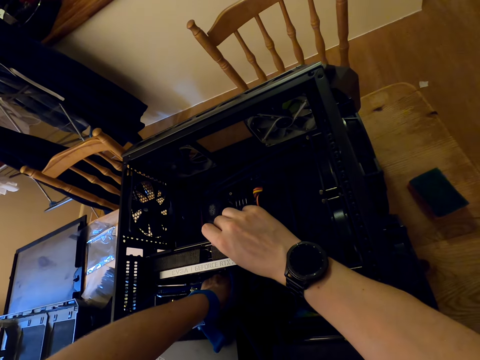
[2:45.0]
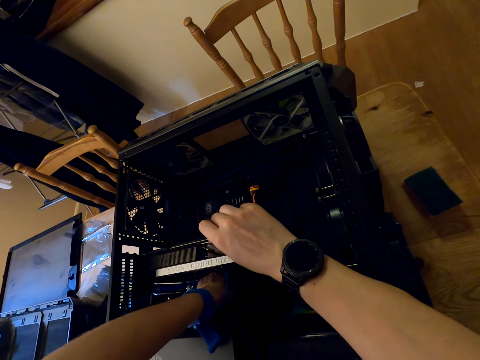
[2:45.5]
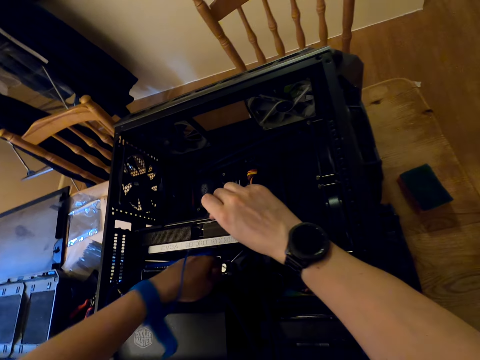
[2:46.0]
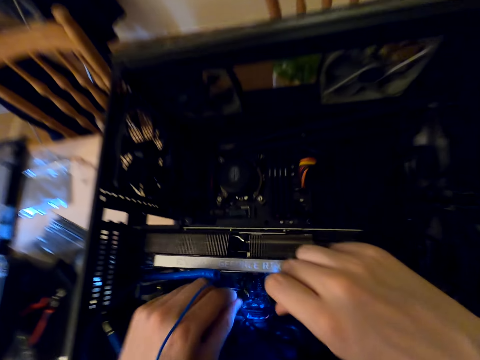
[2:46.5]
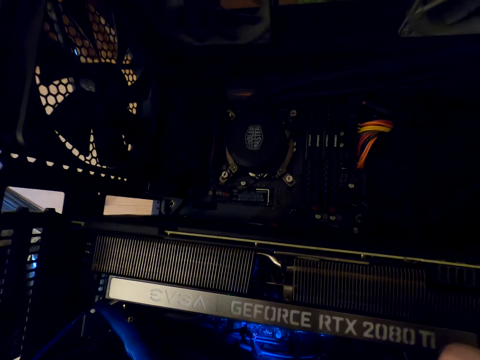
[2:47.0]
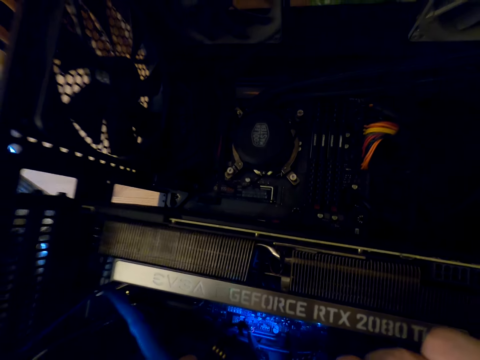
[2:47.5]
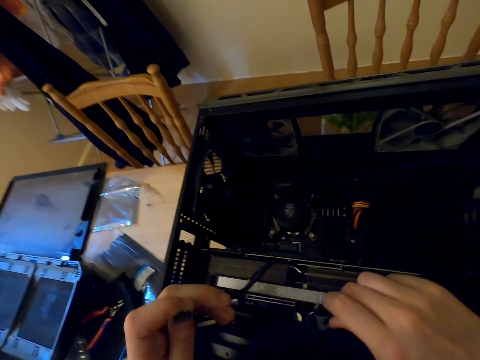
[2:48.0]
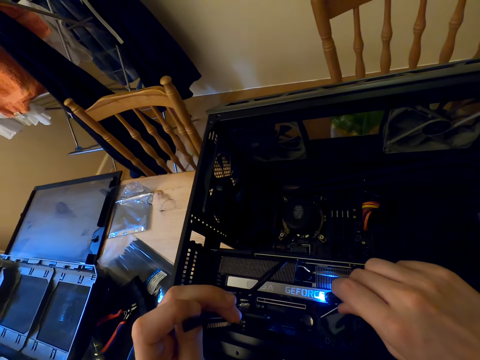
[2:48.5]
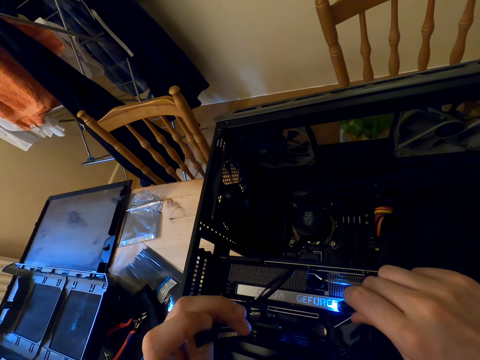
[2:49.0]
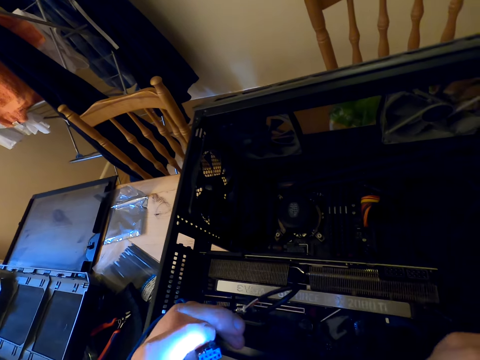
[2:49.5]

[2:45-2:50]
The camera wearer stares at the parts of the cooler master machine.

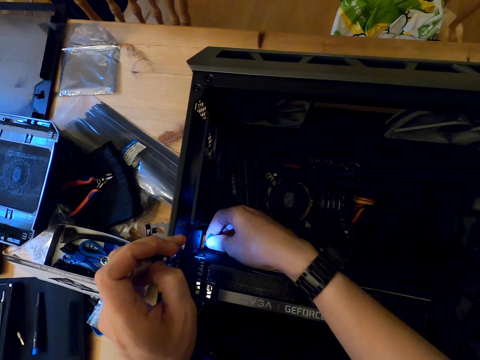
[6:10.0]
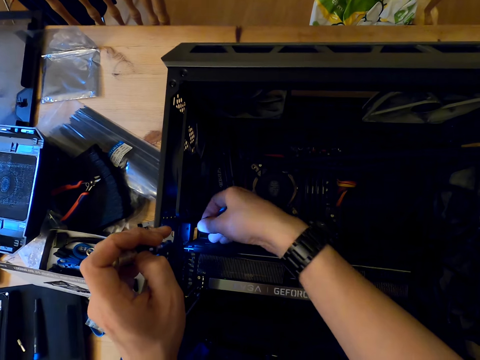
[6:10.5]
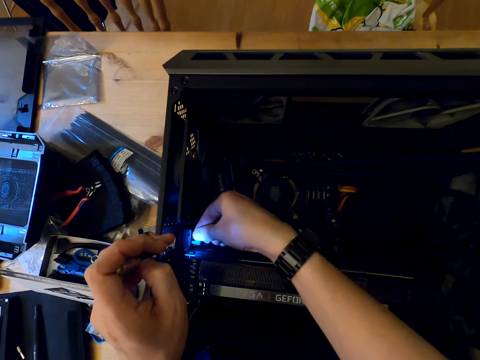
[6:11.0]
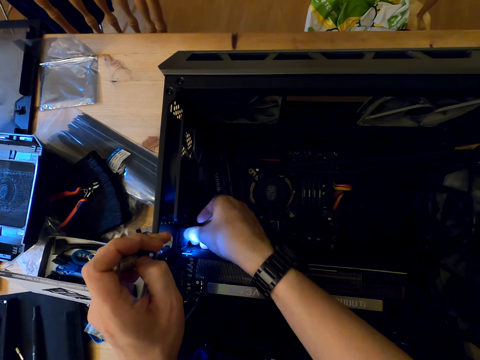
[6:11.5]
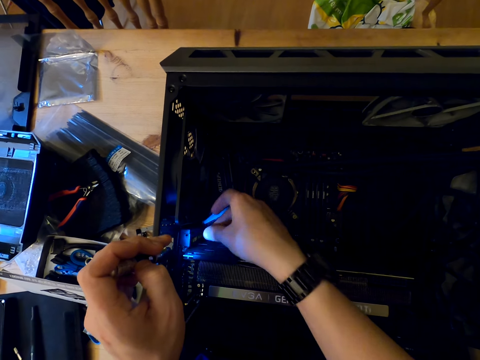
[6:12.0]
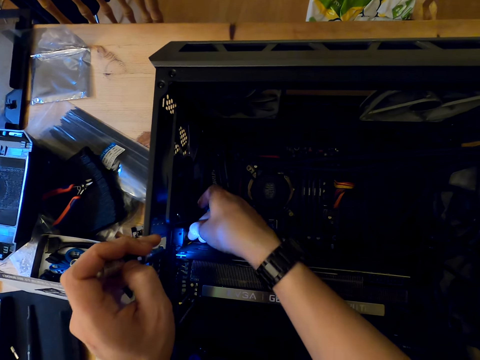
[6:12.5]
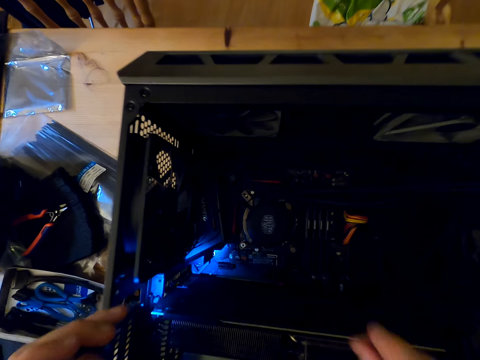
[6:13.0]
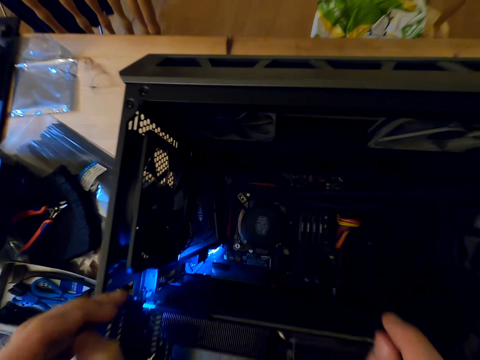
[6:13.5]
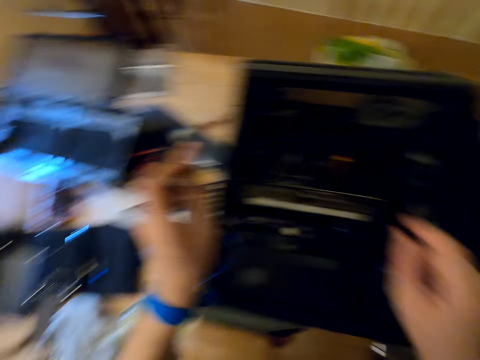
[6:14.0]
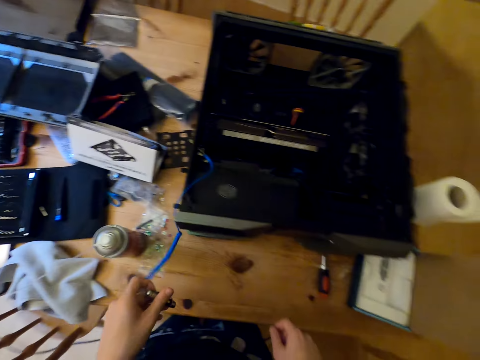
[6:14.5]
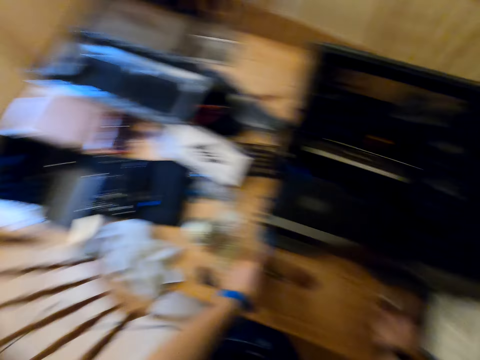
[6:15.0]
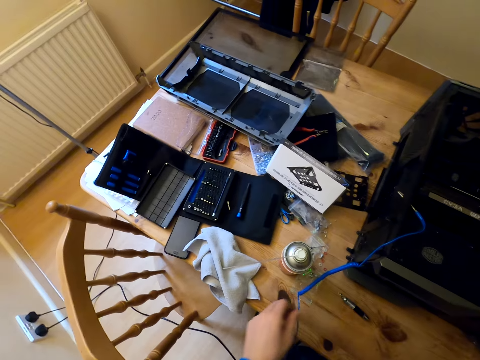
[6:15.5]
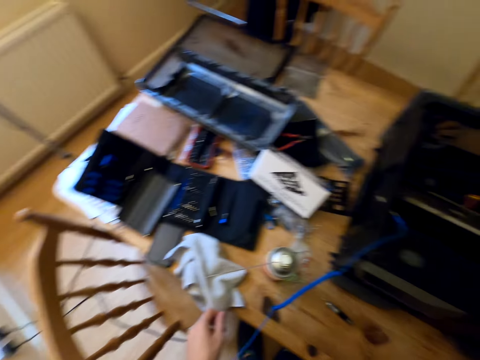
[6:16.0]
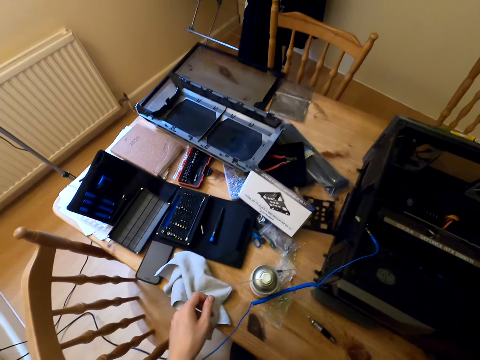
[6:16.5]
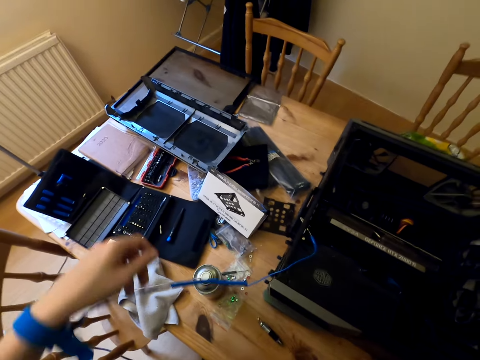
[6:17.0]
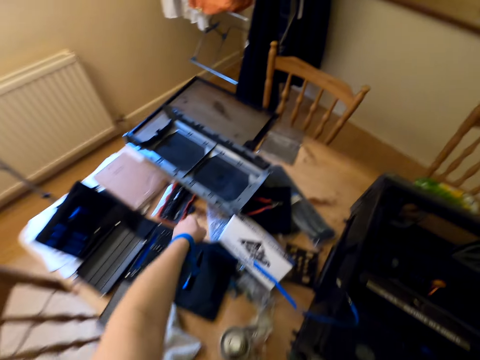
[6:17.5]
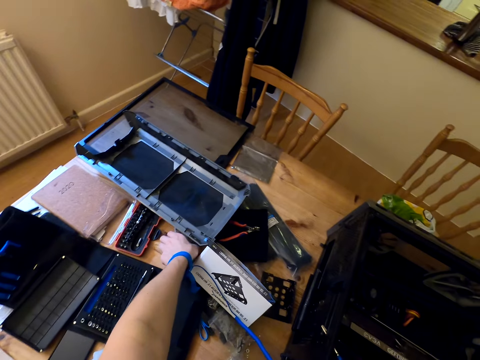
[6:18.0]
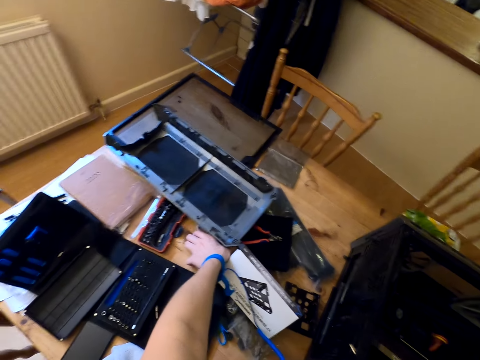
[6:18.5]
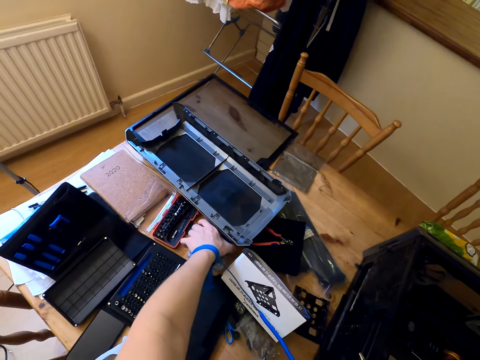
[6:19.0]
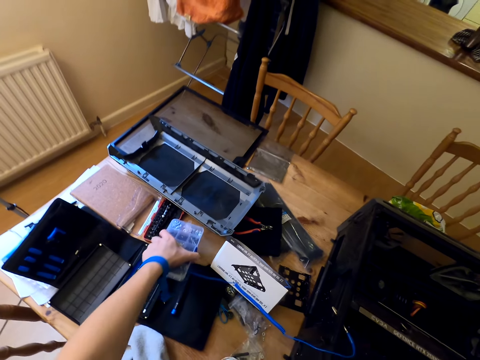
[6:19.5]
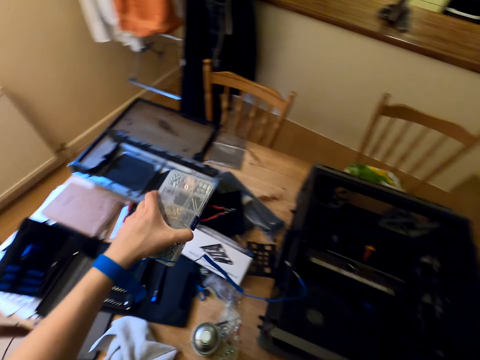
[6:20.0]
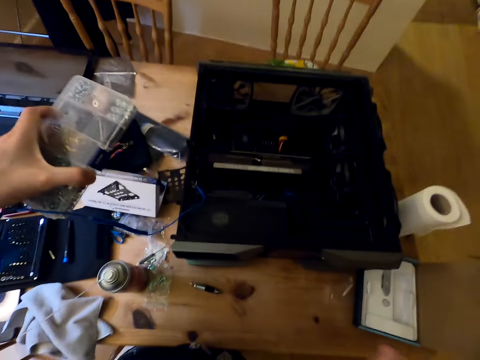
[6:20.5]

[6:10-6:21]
The camera wearer connects the part of a cooler master inside the cooler master machine. They stare at the parts of the cooler master. They drop the torch, pick the screwdriver, and hold the screwdriver on the table. They stare at the parts of the cooler master machine on the table. They pick up the storage container of screws.

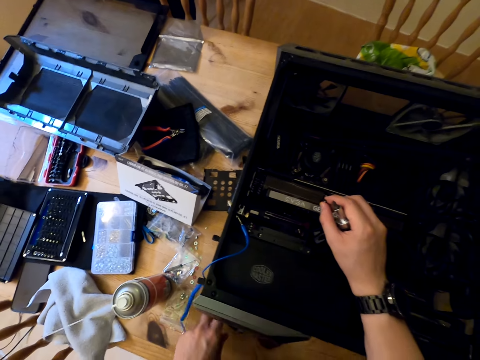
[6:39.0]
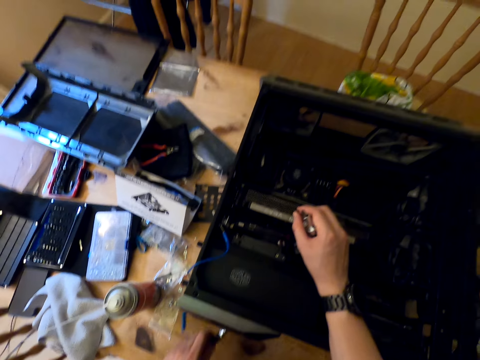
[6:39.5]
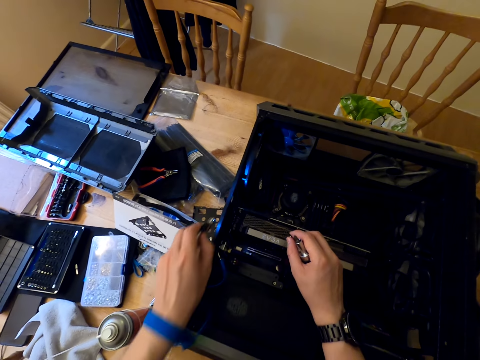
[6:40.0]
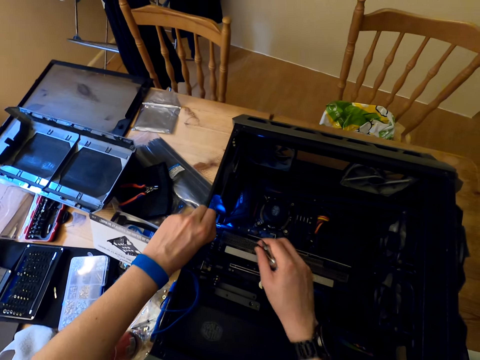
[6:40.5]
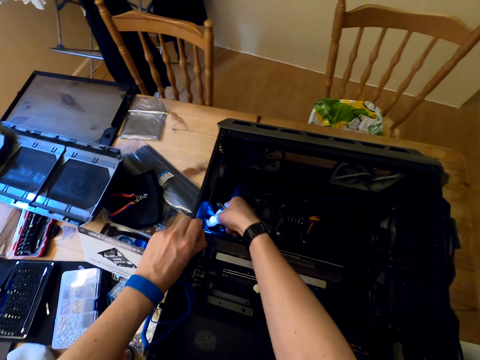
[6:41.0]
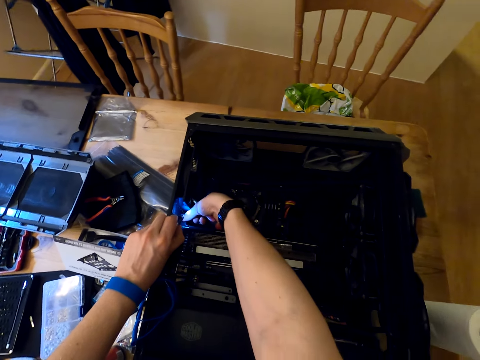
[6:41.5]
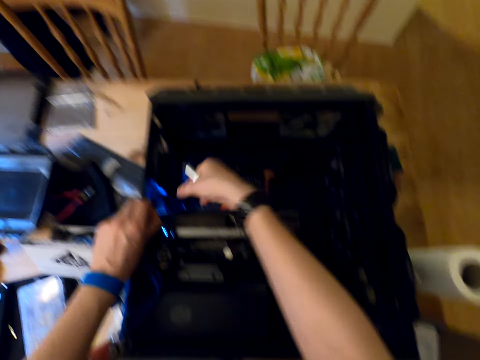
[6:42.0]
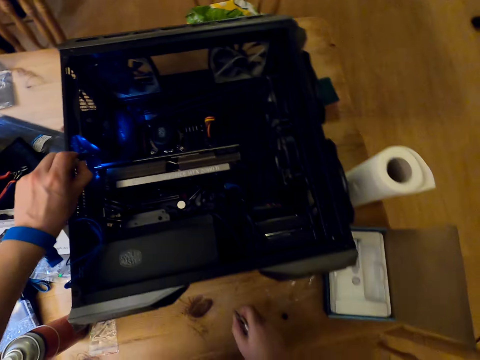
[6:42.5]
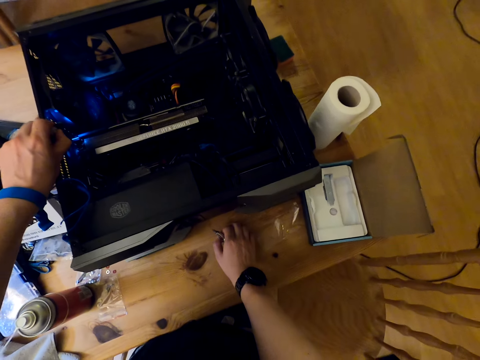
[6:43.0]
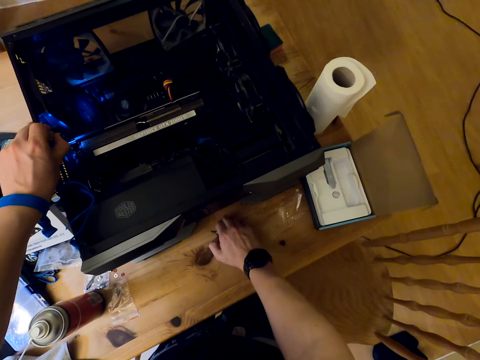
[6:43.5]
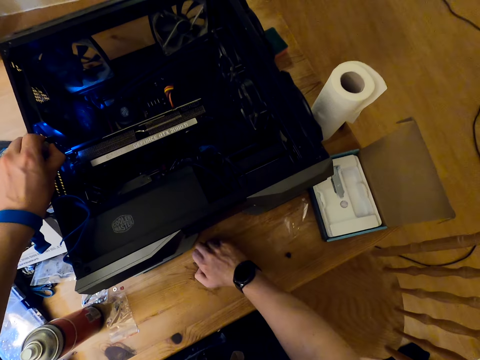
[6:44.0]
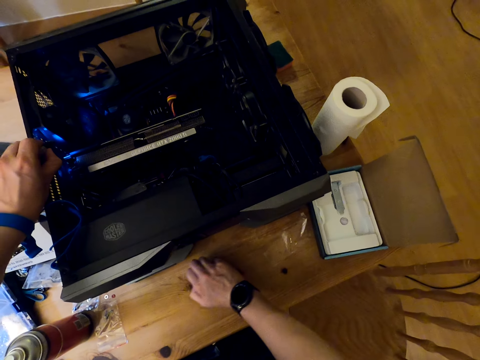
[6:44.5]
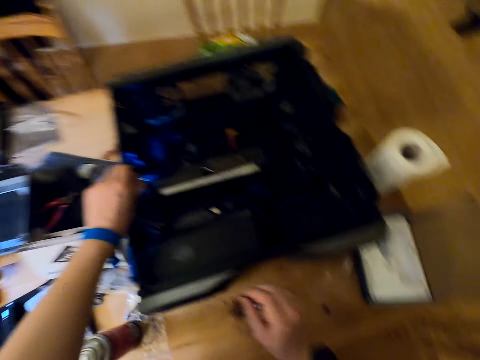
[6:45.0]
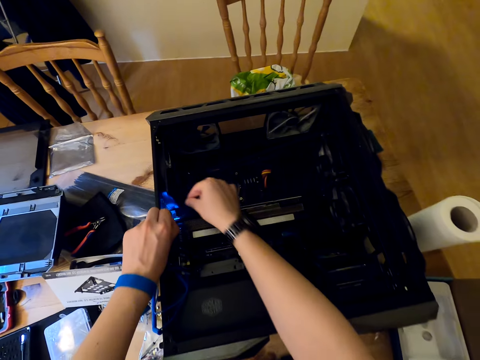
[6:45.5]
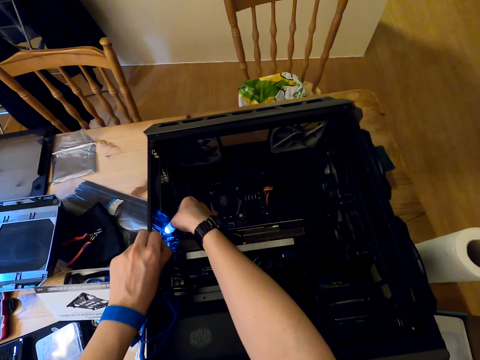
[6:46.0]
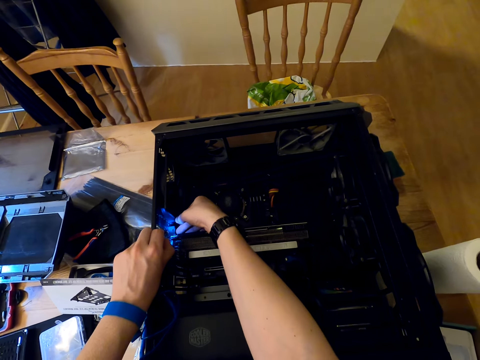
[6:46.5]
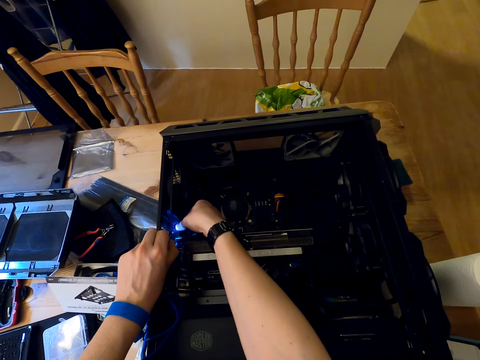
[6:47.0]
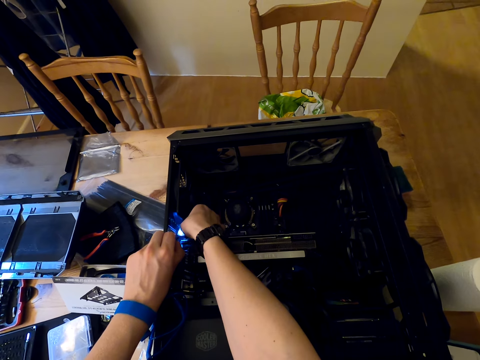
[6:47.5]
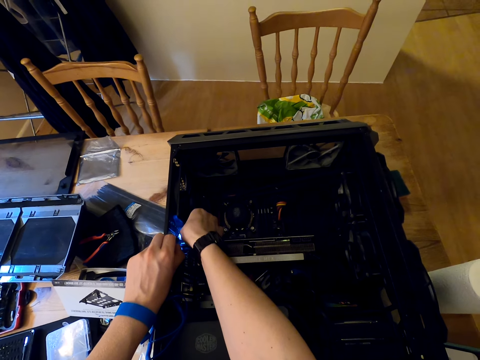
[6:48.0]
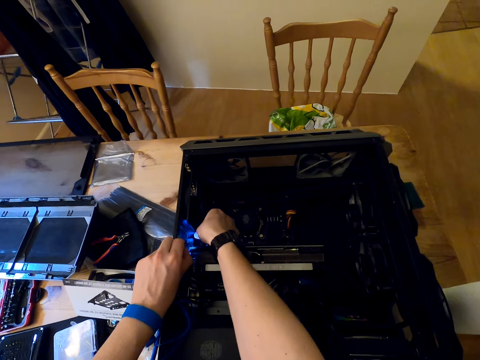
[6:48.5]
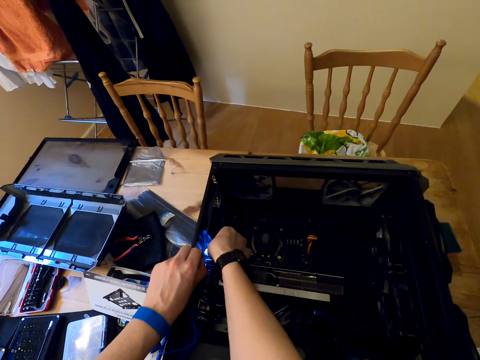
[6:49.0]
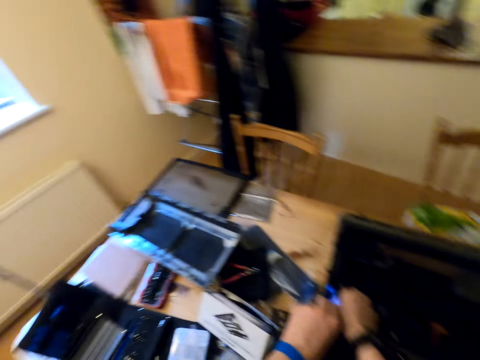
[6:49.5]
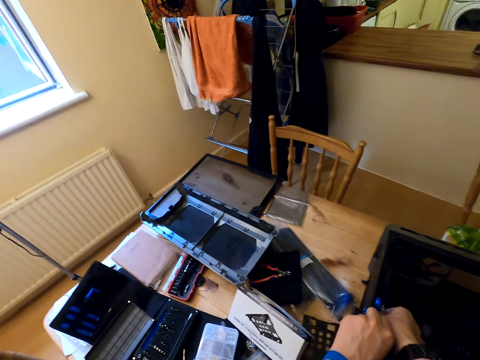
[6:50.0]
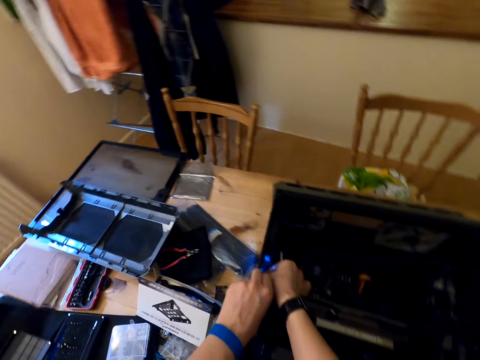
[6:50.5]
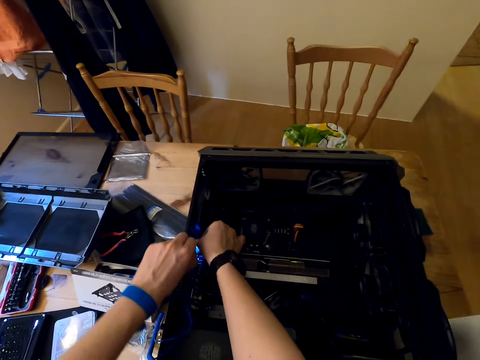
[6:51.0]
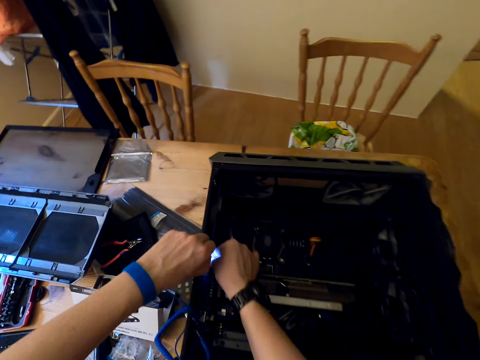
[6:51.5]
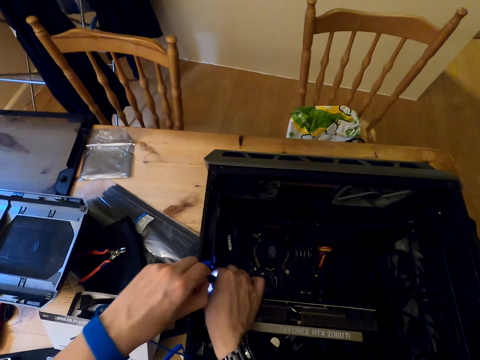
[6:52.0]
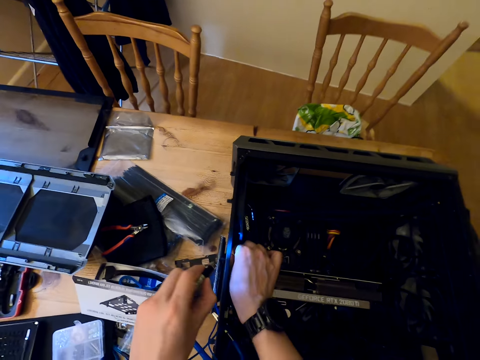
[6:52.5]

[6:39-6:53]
The camera wearer picks up the torch from the table. He lights the parts of the cooler master with the torch. He tightens the screw in the cooler master part with his hand. He puts the screwdriver on the table. He tightens the screw in the cooler master part with his hand. He looks around.
